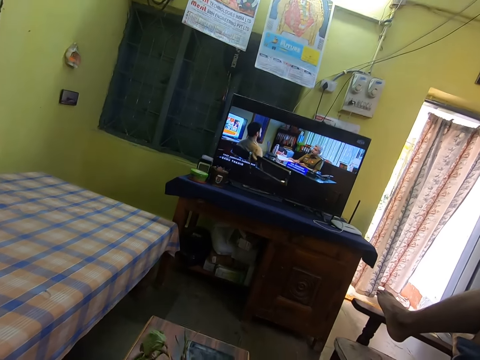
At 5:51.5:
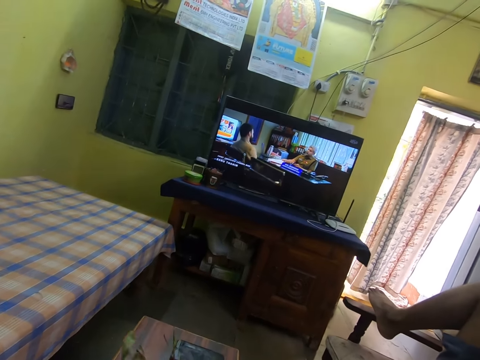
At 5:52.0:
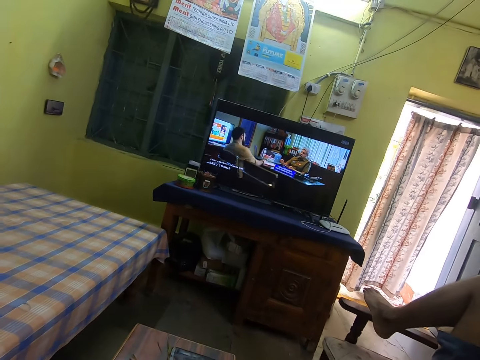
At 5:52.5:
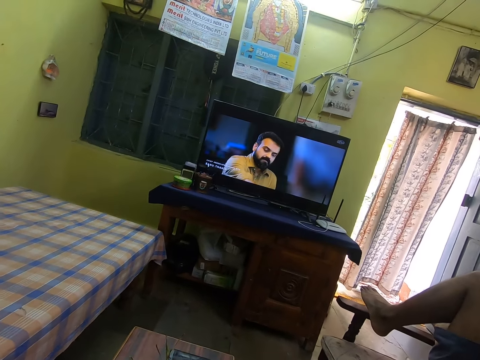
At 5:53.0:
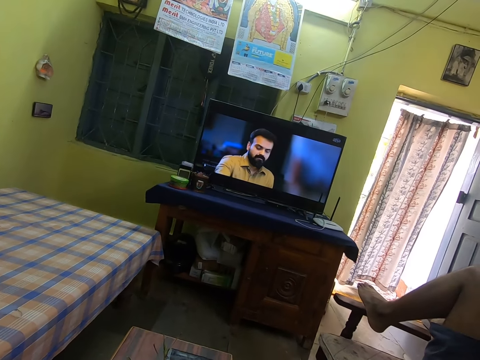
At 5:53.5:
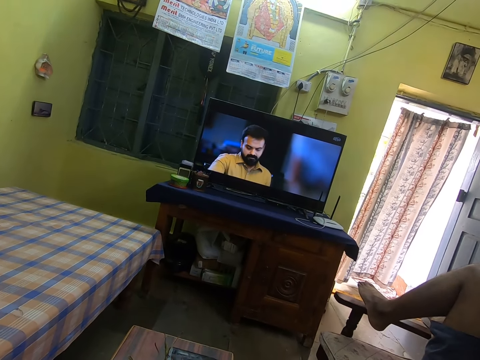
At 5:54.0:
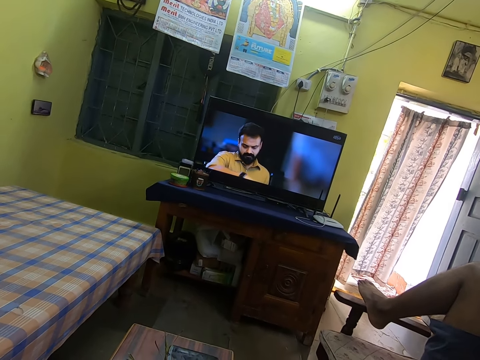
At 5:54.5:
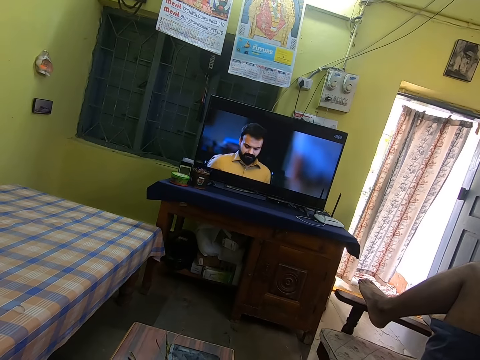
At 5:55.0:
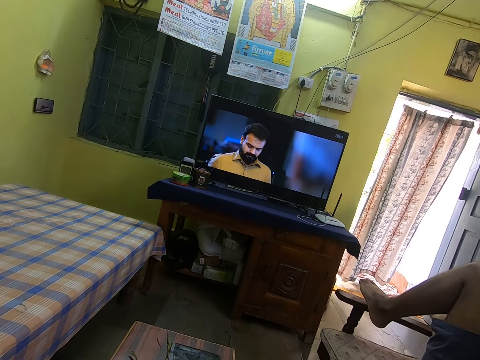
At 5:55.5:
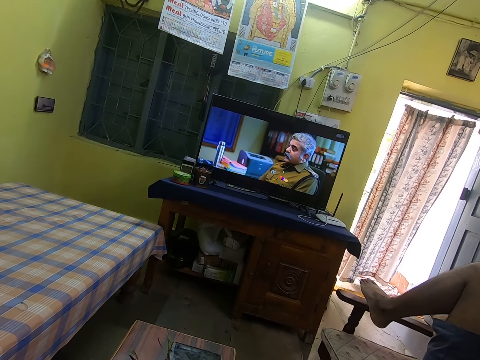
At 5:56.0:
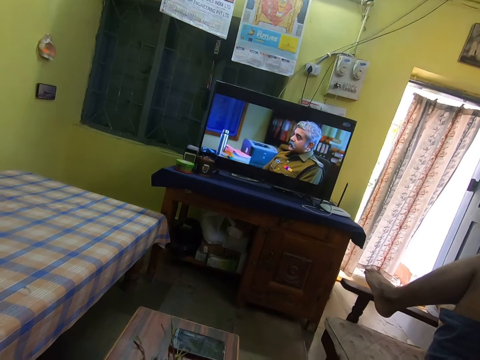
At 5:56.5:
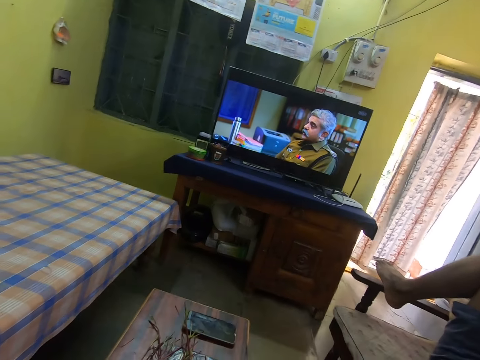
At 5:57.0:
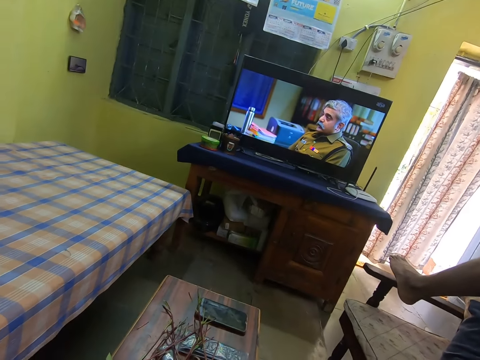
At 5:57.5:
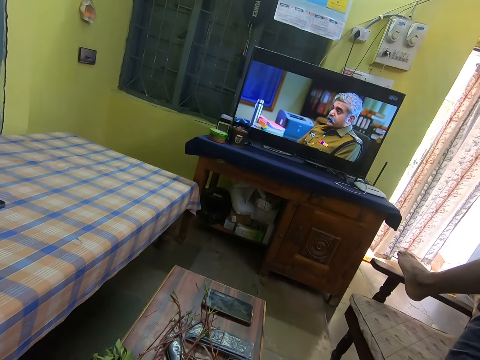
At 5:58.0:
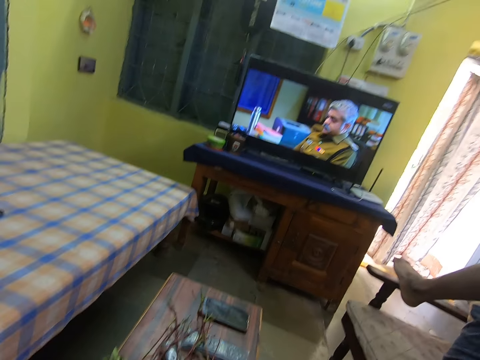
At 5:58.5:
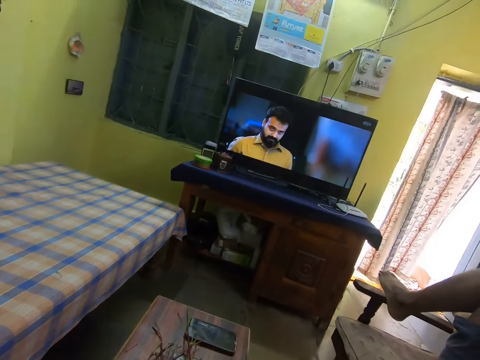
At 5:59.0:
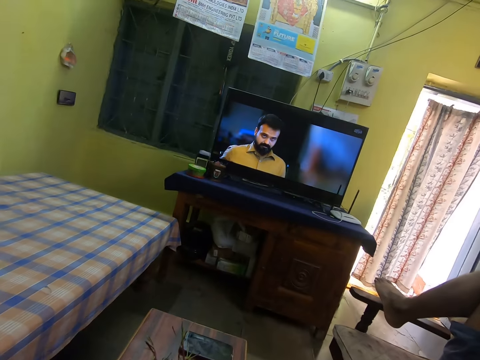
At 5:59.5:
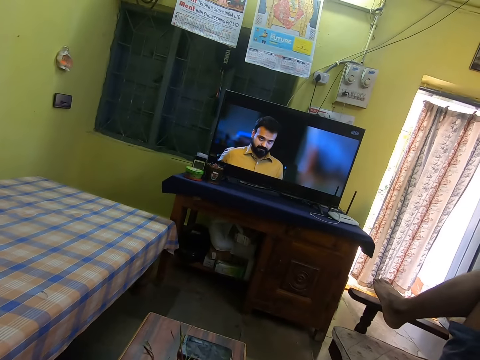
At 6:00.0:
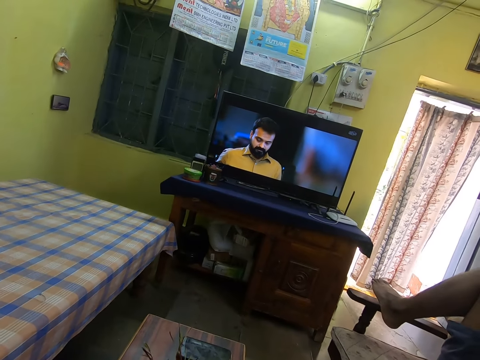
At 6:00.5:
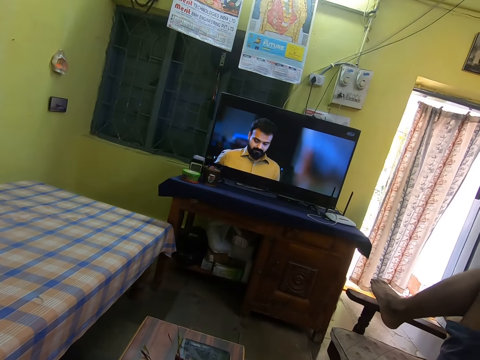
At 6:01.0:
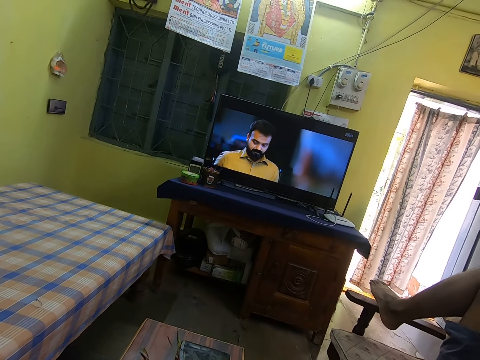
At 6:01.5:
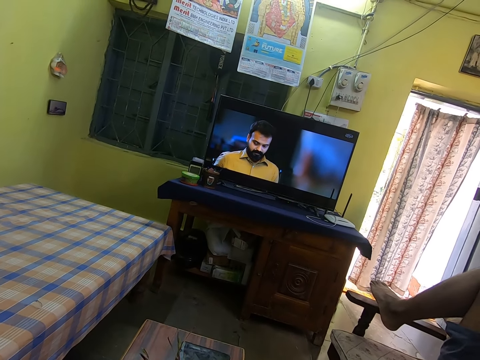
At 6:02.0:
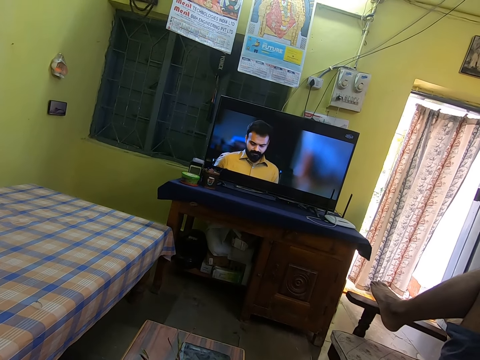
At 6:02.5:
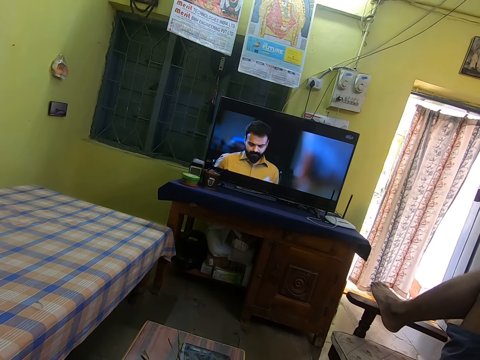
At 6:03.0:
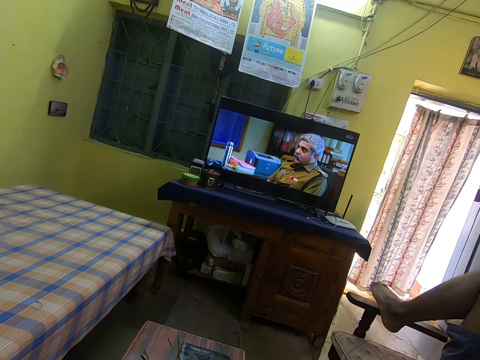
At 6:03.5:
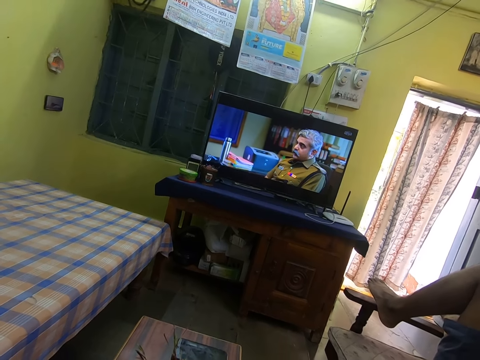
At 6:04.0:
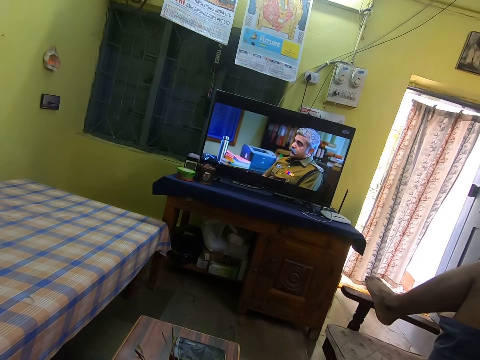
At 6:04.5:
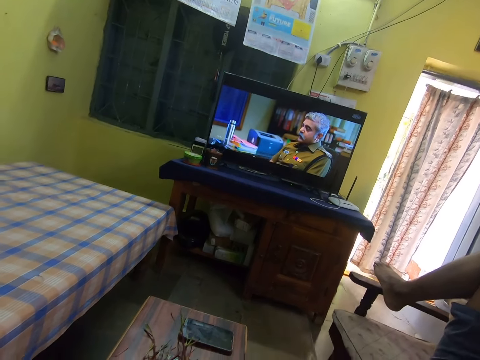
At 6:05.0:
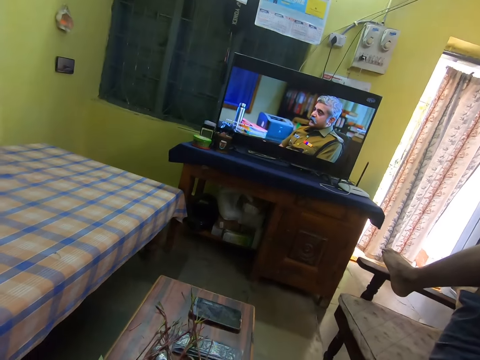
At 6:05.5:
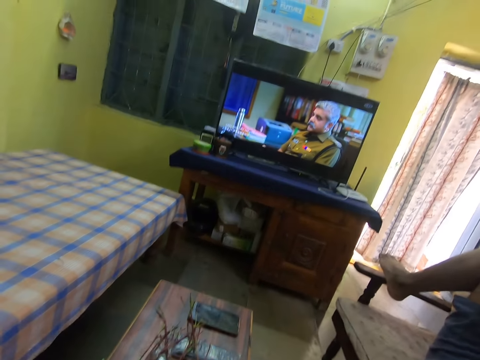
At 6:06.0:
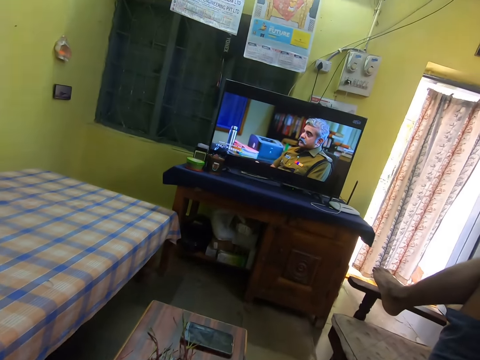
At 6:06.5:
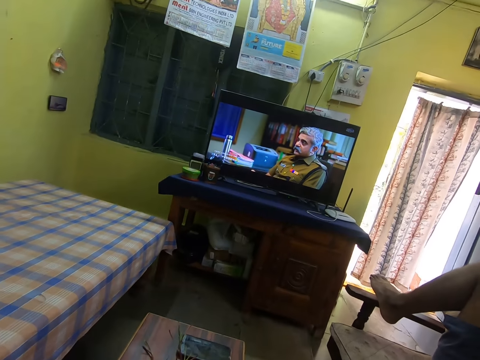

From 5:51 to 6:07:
The camera wearer looks at the television.

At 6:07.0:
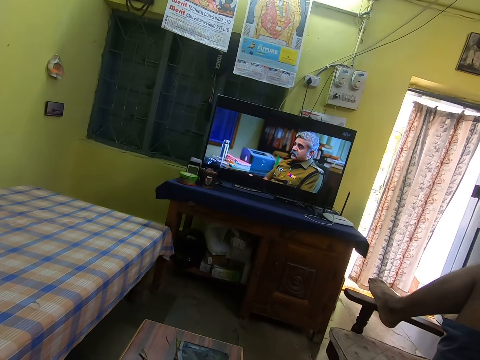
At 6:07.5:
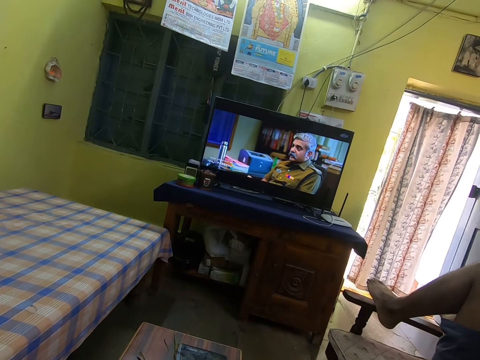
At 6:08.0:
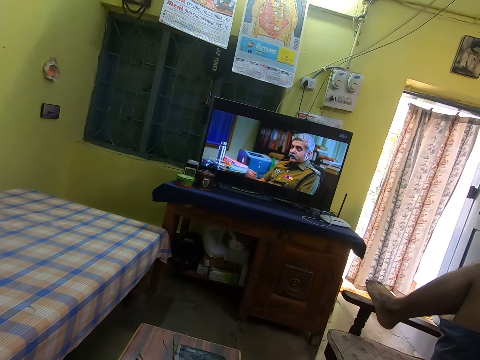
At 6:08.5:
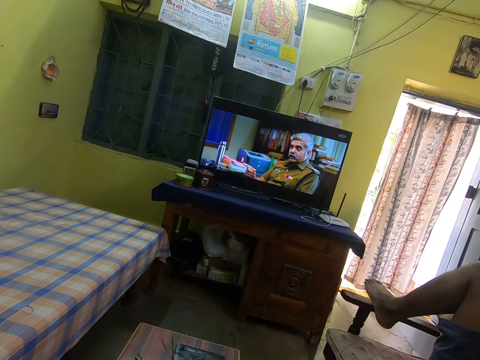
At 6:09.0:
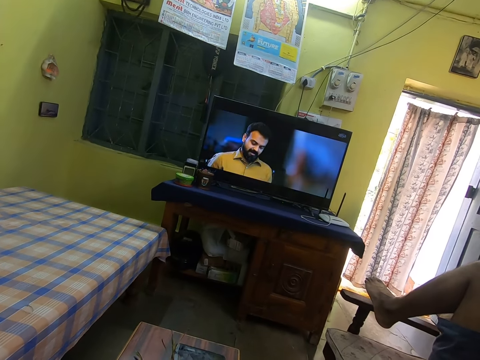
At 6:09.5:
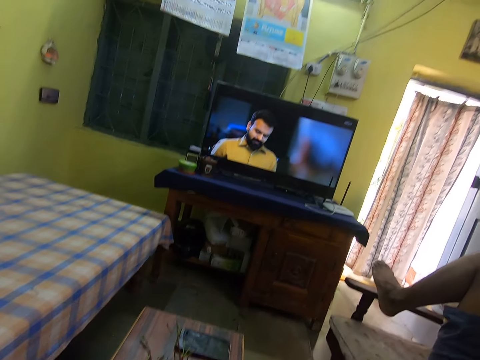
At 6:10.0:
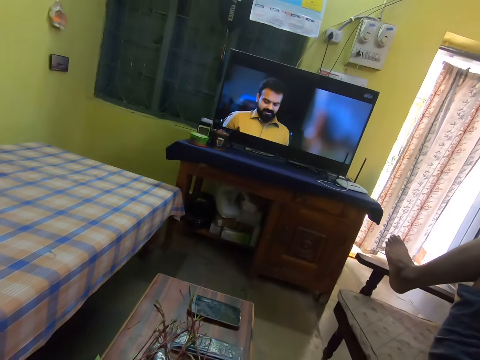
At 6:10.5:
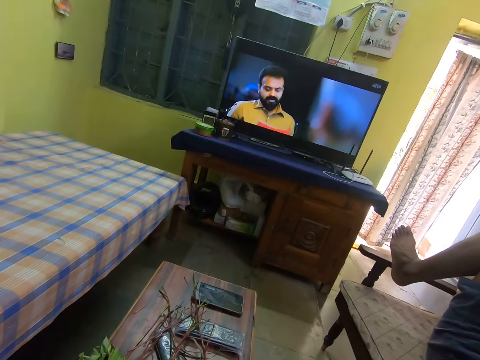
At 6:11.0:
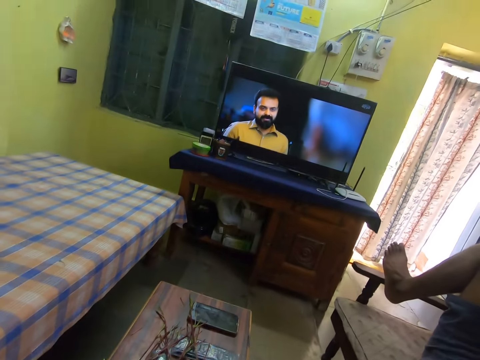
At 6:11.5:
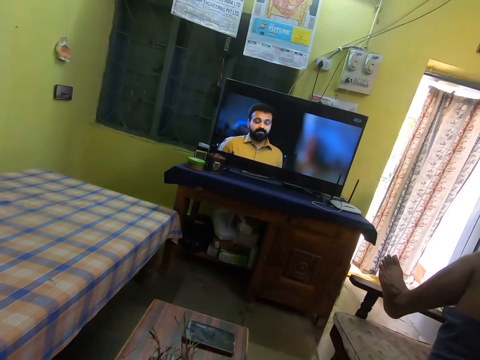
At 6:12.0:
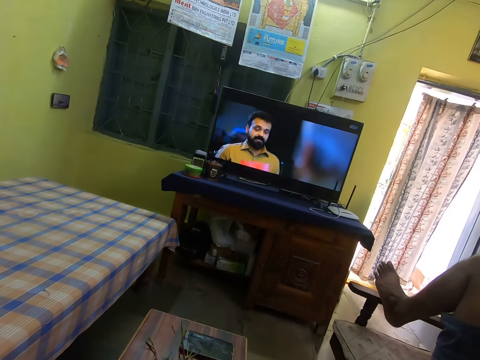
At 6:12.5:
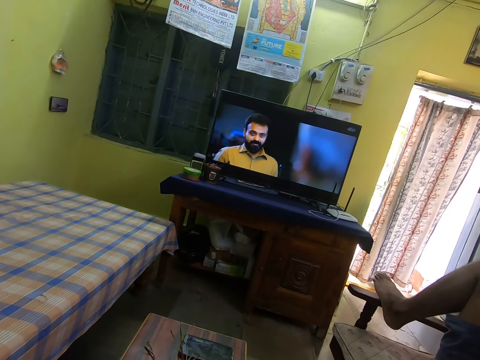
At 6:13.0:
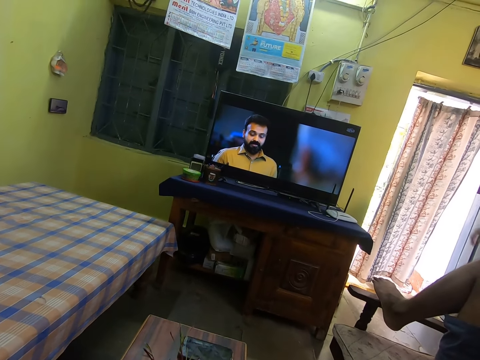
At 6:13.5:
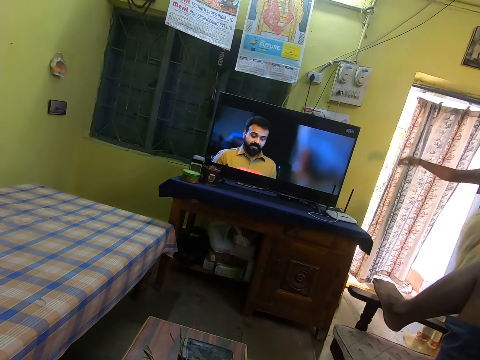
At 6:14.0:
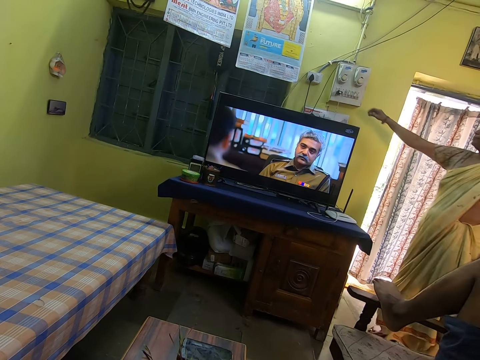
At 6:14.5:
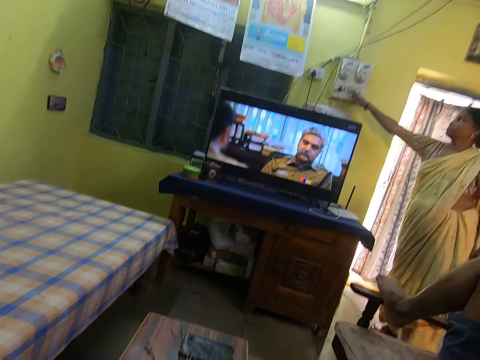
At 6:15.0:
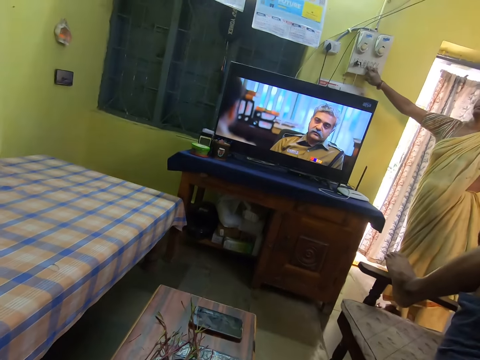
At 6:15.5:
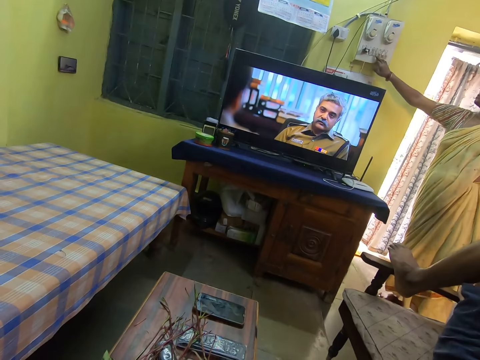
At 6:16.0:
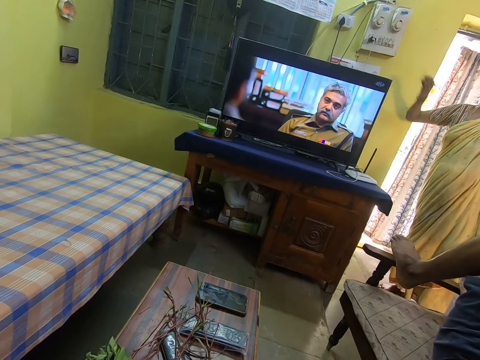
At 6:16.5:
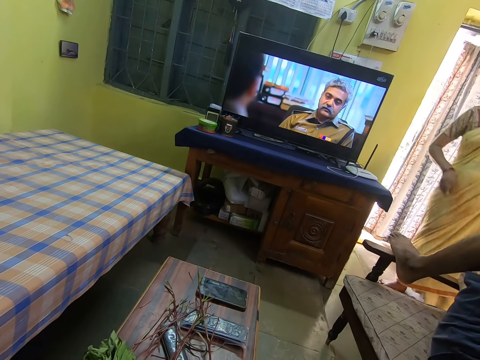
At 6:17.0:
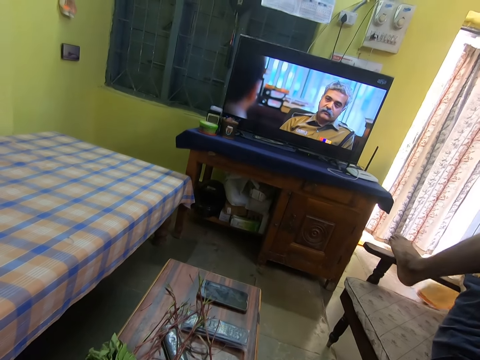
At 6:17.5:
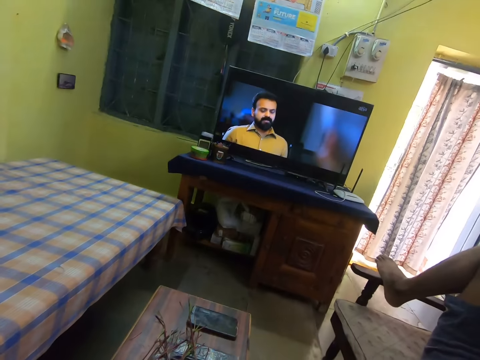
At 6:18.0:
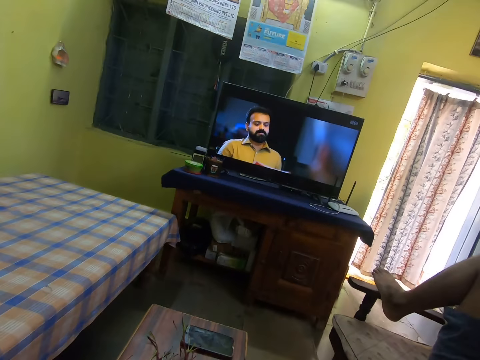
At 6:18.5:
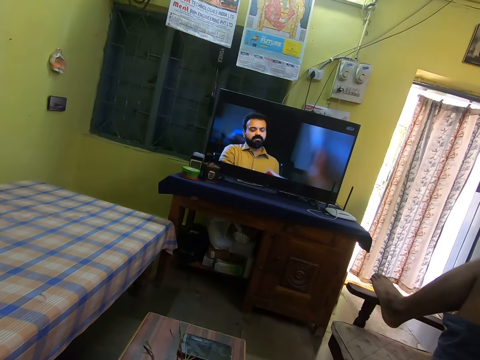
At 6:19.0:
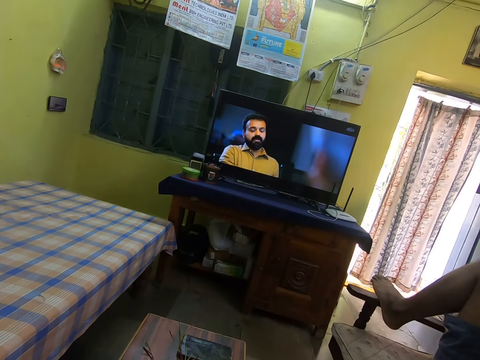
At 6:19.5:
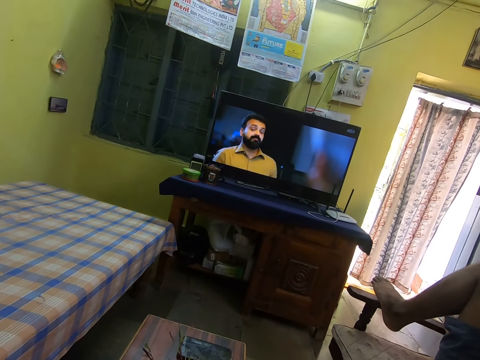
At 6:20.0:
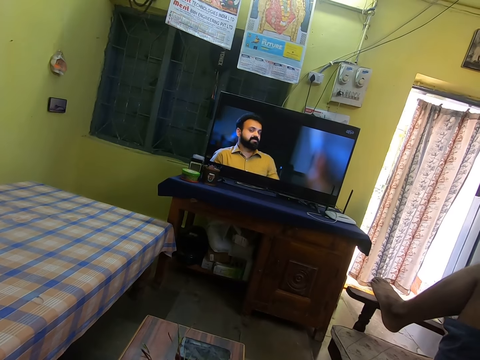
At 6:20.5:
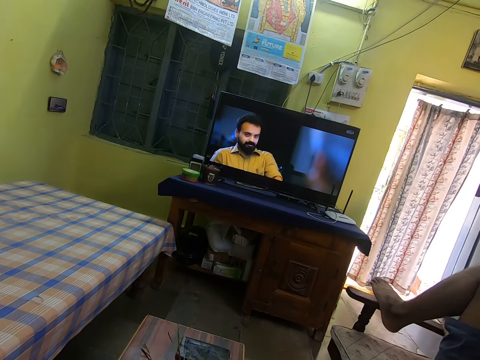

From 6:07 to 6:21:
A person presses a switch on the wall.
